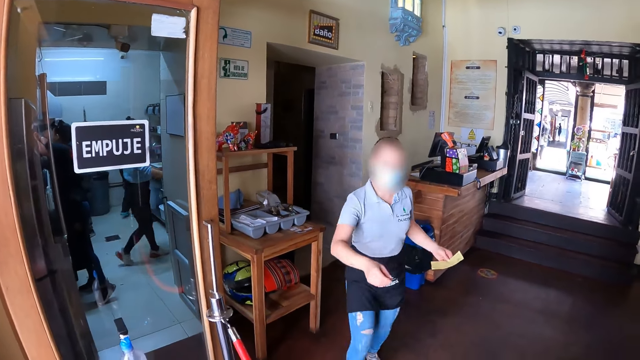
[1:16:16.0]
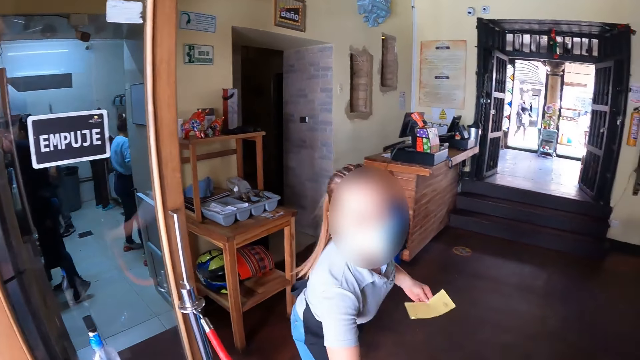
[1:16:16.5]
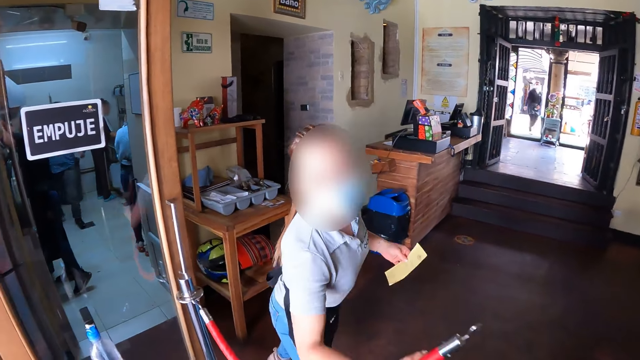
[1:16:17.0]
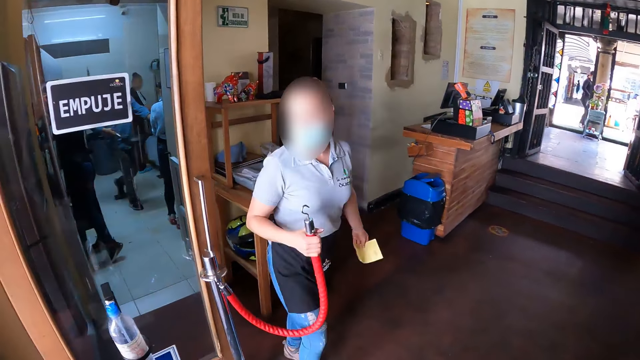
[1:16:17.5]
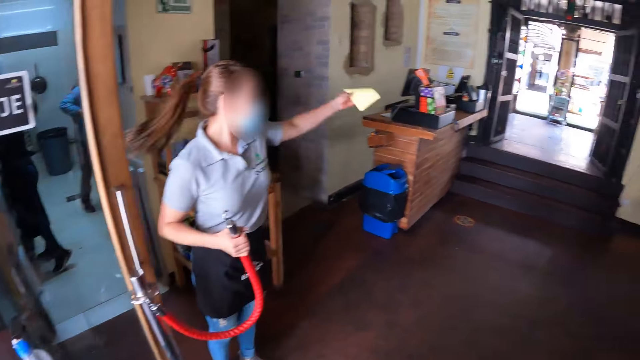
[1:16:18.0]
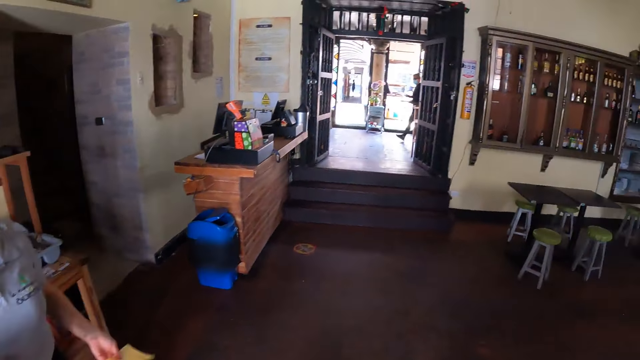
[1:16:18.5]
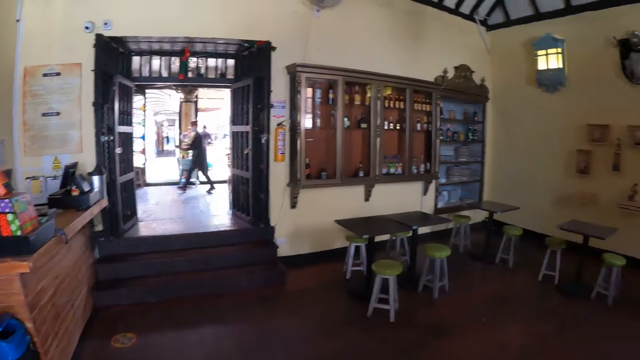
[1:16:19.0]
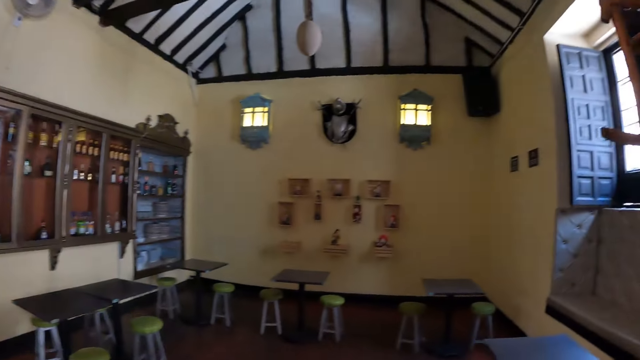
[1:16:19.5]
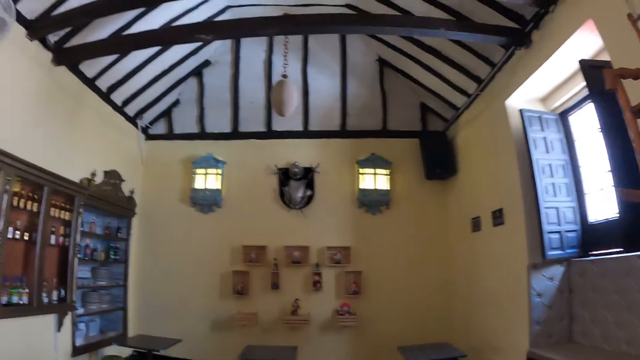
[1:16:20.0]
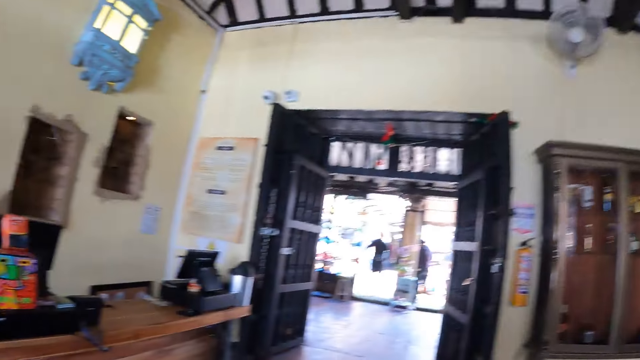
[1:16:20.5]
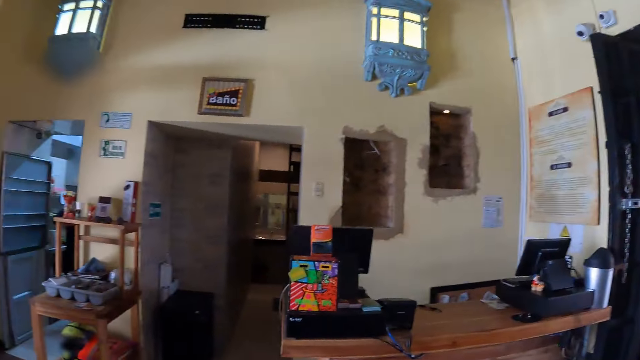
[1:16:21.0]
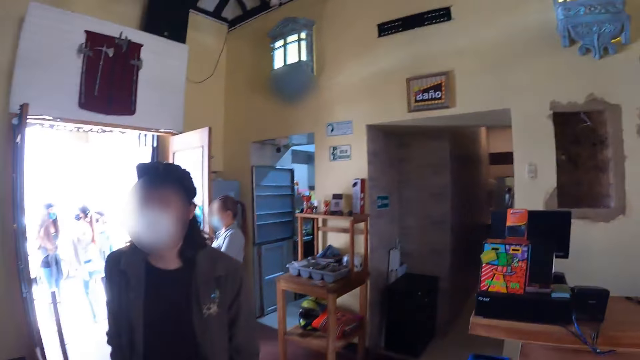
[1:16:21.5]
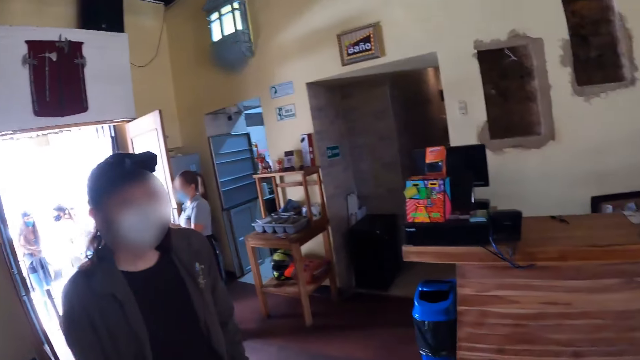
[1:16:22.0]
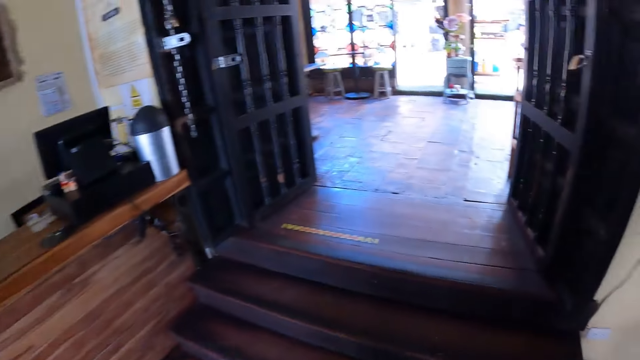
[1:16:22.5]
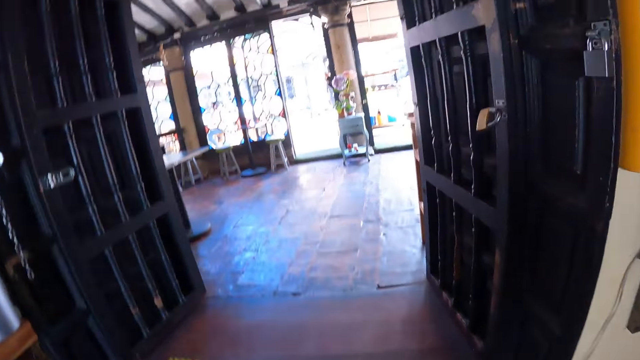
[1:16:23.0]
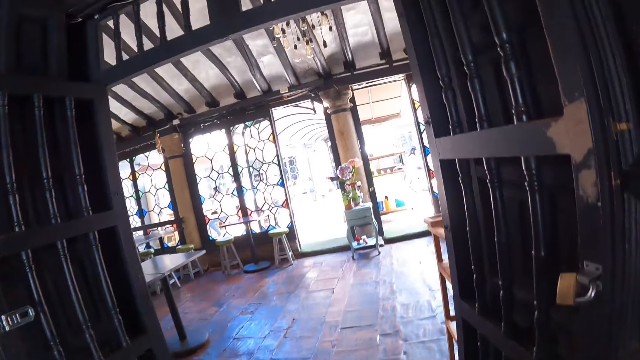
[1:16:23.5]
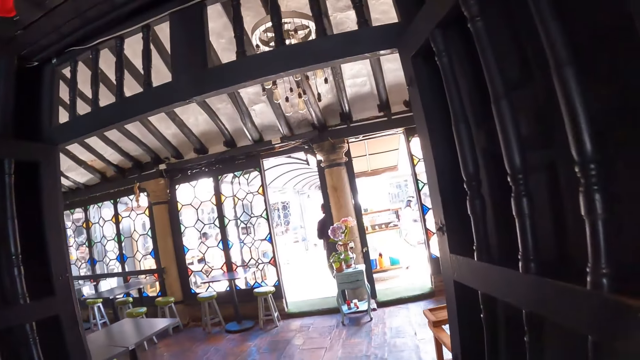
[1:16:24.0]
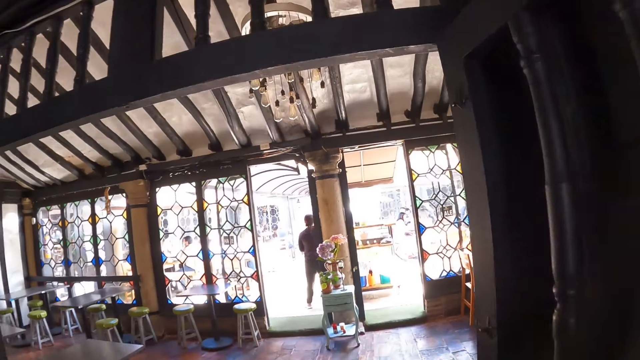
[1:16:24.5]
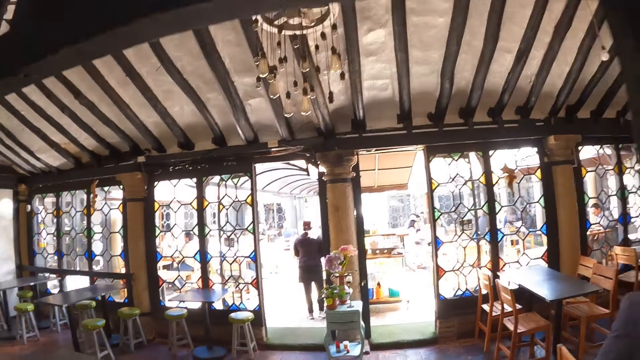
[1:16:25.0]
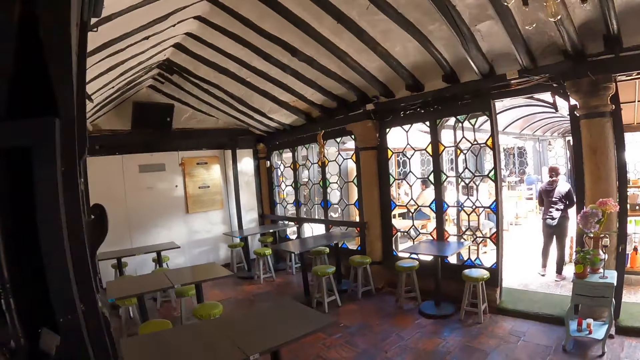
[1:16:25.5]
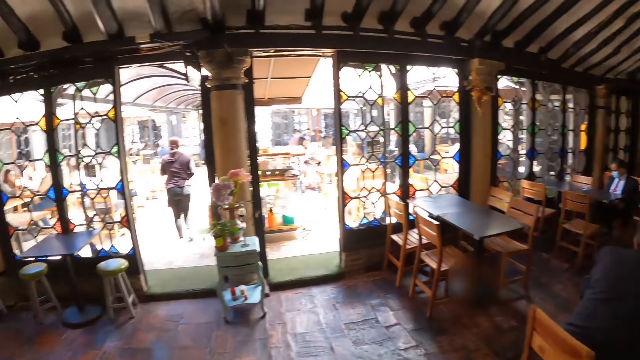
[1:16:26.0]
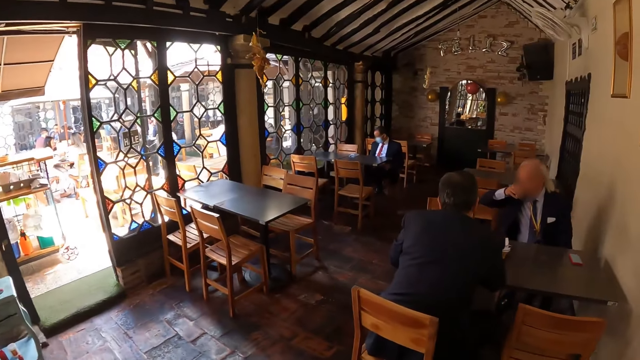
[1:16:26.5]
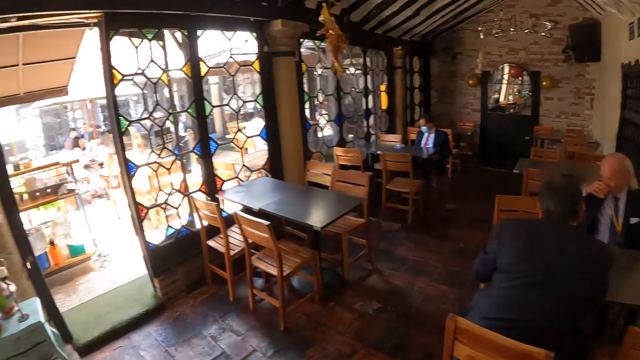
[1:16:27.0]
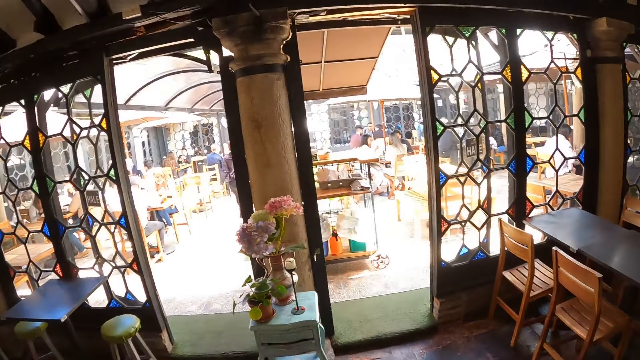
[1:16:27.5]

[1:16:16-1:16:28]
The camera wearer interacts with a woman. The woman opens the barrier strap and holds a red tie. The woman points around the restaurant and does a hand gesture. The camera wearer looks around the restaurant. They walk in the restaurant. They walk around the restaurant. They look around the restaurant.

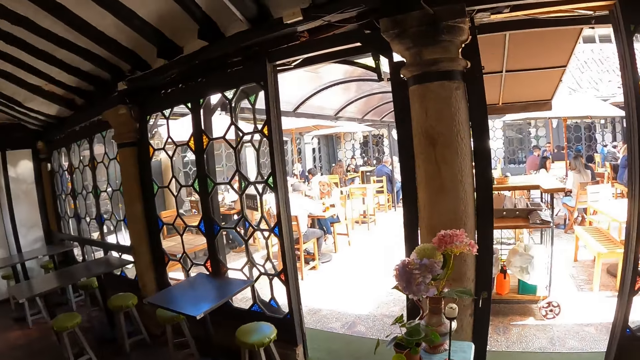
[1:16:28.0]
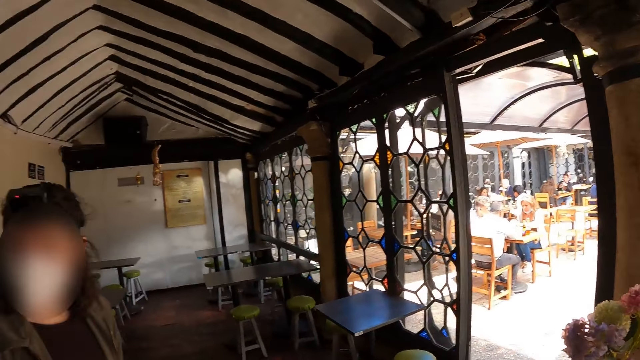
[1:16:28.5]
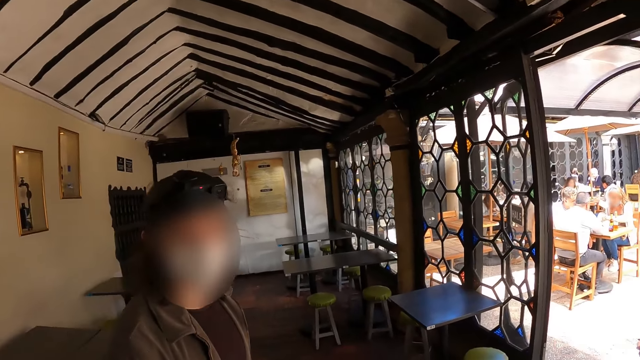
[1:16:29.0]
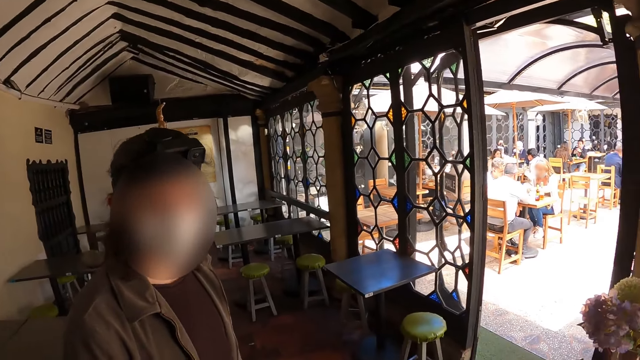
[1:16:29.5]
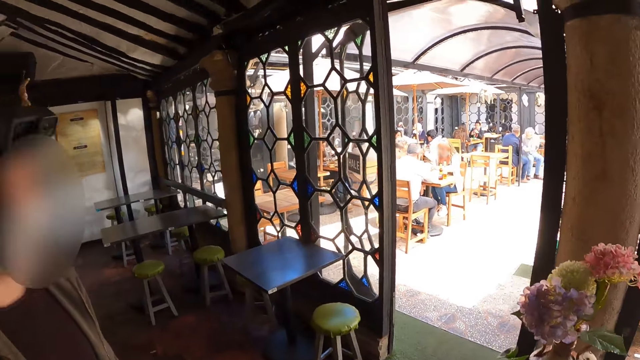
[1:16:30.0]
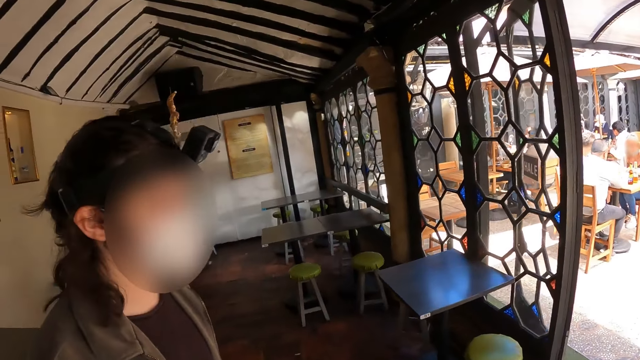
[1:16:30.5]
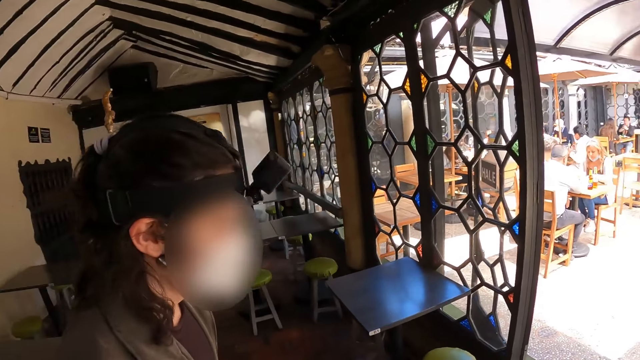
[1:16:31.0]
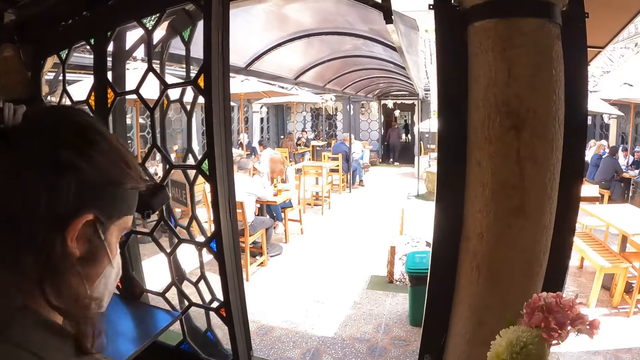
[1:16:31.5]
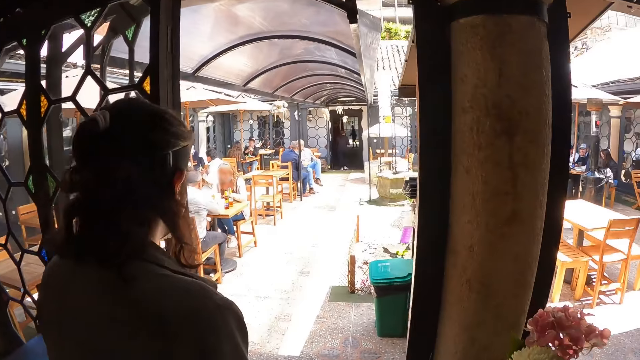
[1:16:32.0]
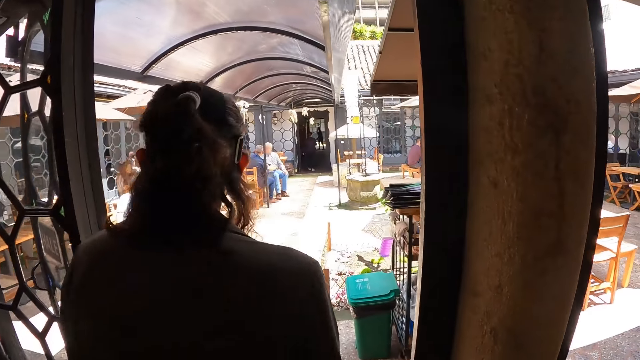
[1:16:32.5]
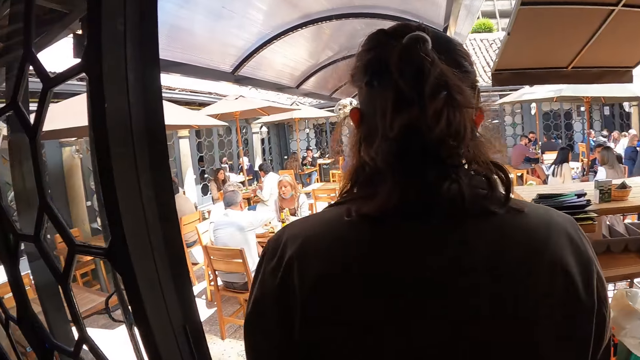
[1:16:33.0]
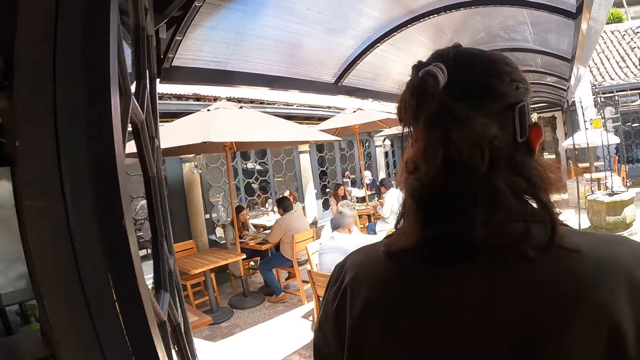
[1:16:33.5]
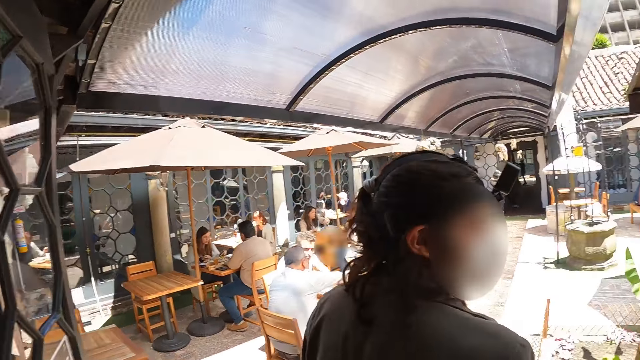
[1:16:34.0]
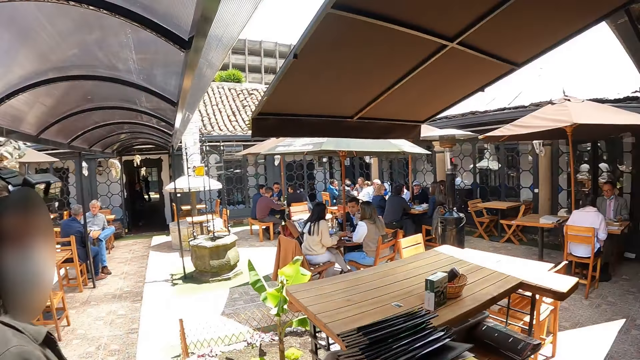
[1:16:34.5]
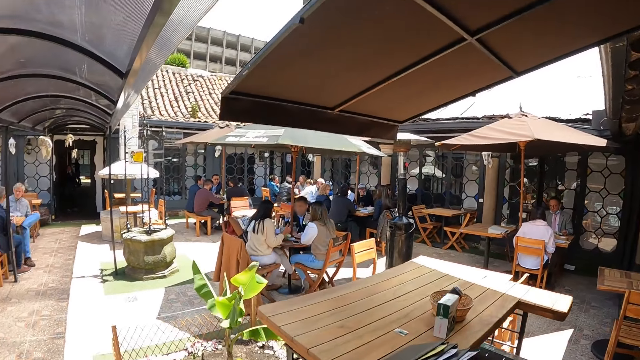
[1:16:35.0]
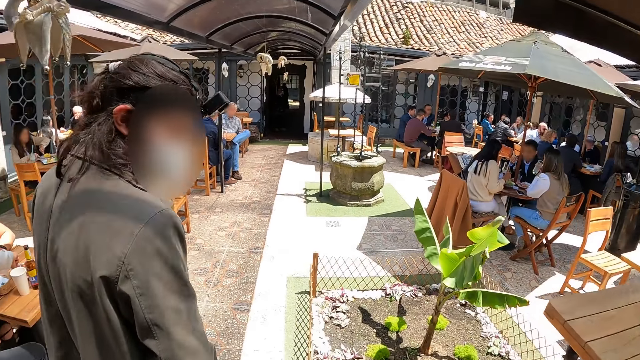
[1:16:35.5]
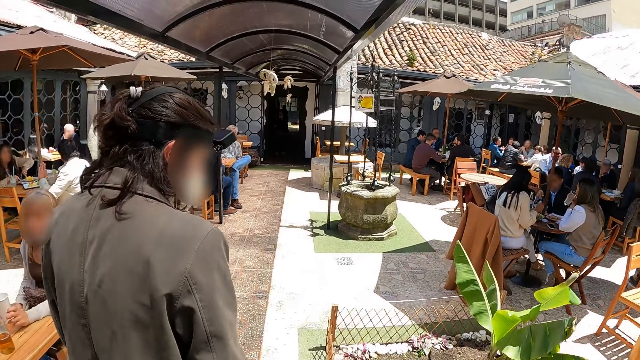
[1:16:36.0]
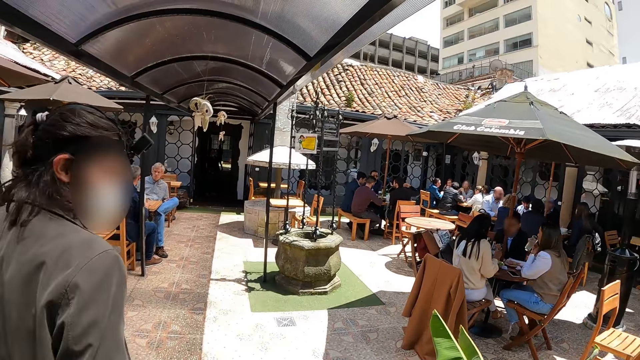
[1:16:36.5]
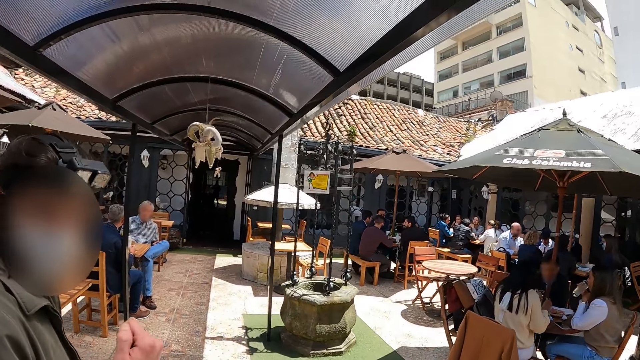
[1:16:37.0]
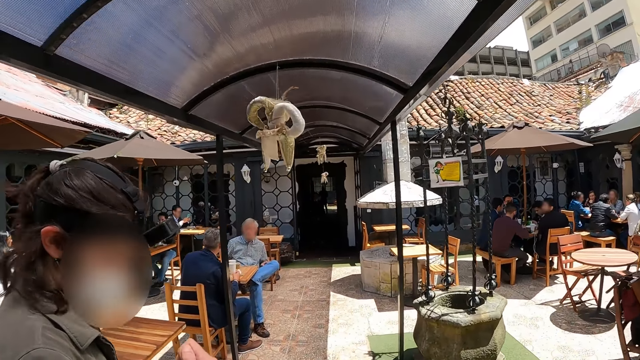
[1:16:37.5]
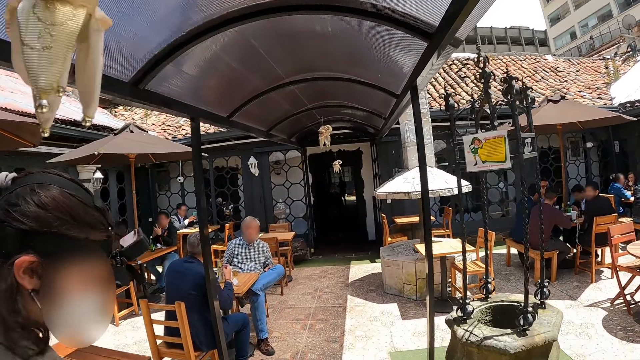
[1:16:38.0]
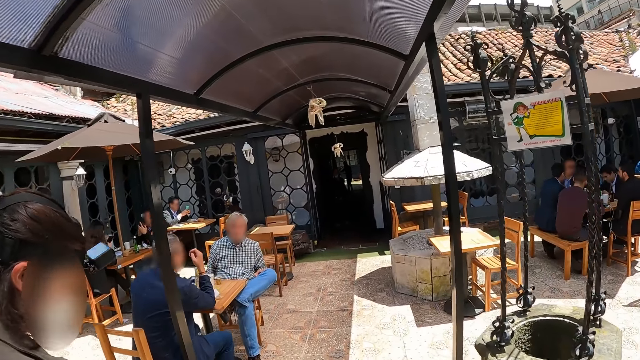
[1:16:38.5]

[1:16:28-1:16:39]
A woman looks at the camera wearer. The camera wearer looks at the woman. The woman walks in the restaurant and looks around the restaurant. The camera wearer walks in the restaurant. They look around the restaurant. They walk in the restaurant. The woman walks in the restaurant.
